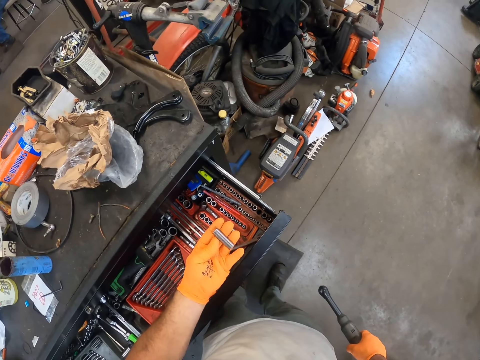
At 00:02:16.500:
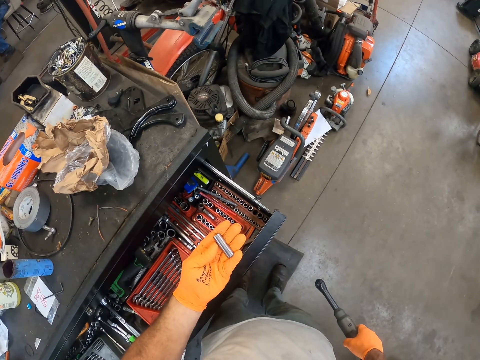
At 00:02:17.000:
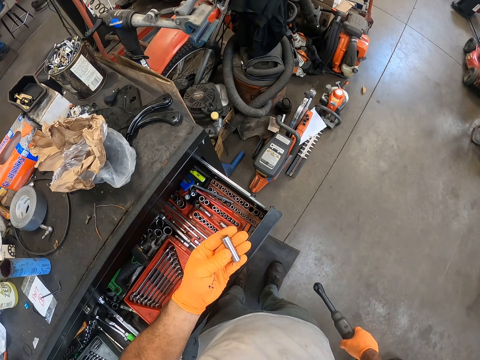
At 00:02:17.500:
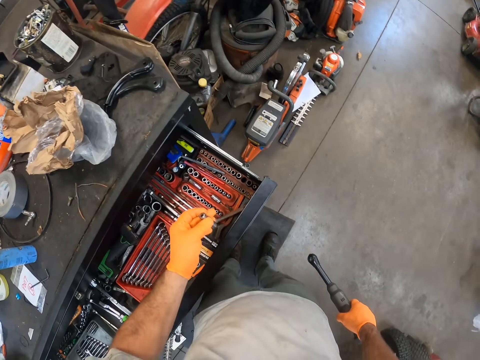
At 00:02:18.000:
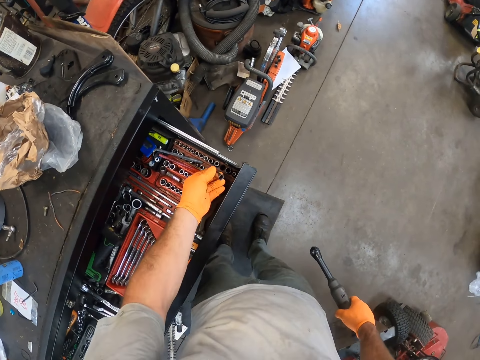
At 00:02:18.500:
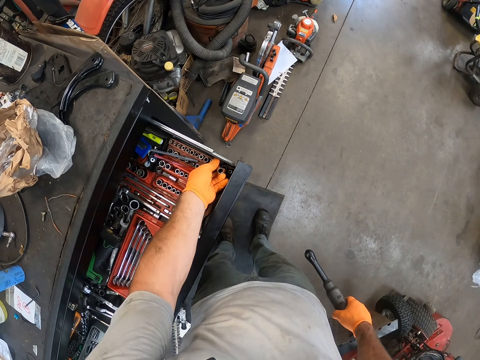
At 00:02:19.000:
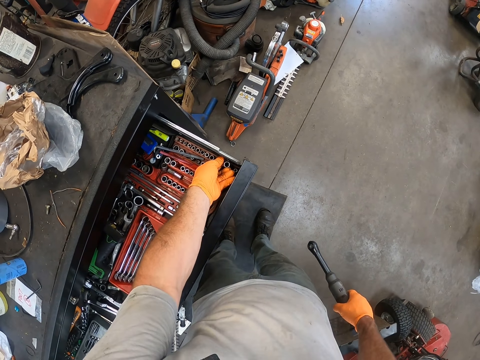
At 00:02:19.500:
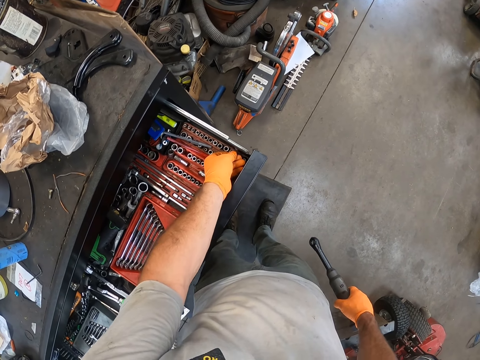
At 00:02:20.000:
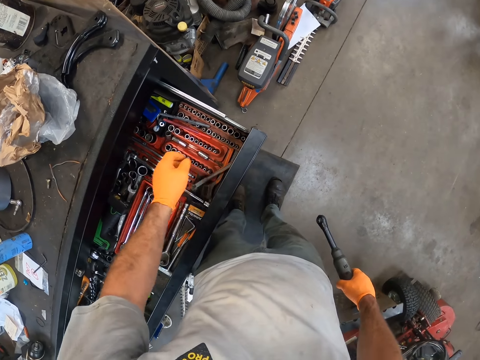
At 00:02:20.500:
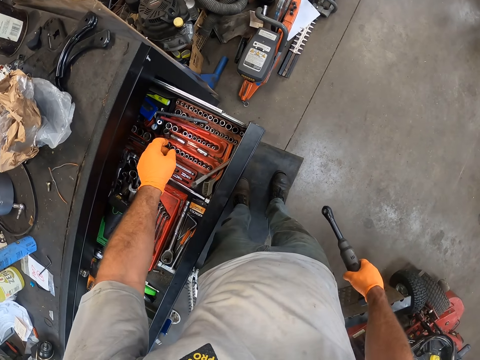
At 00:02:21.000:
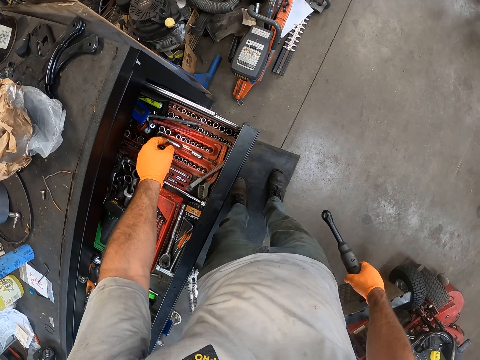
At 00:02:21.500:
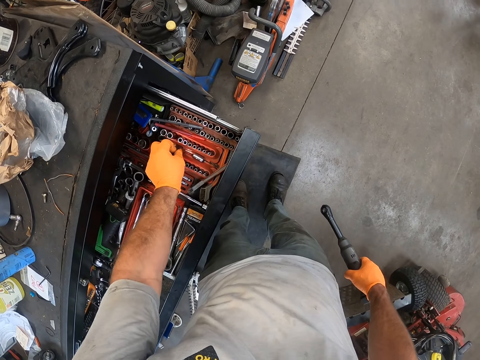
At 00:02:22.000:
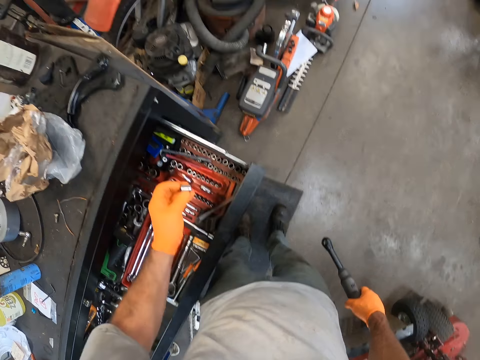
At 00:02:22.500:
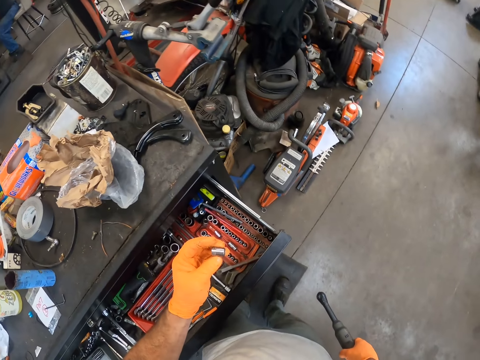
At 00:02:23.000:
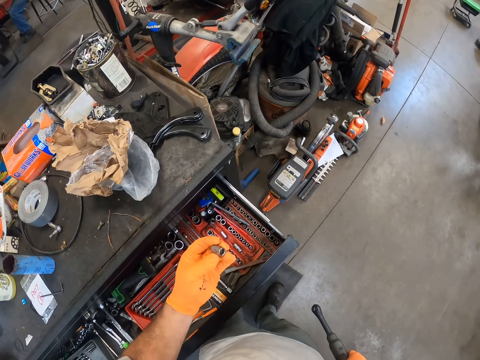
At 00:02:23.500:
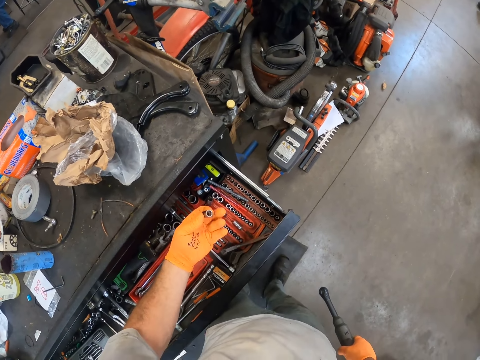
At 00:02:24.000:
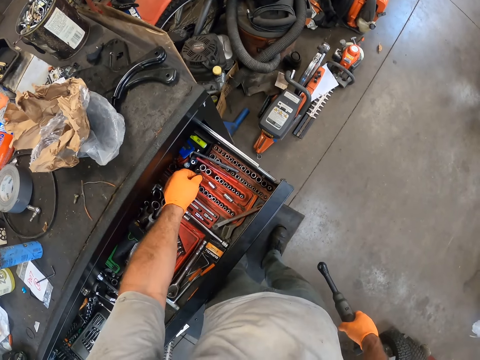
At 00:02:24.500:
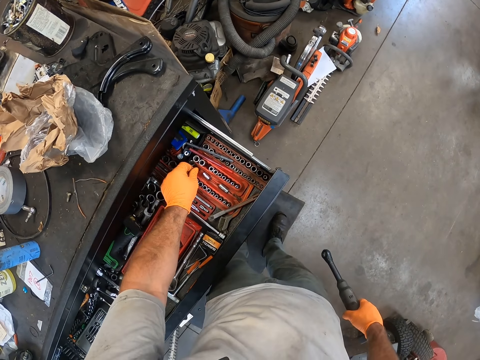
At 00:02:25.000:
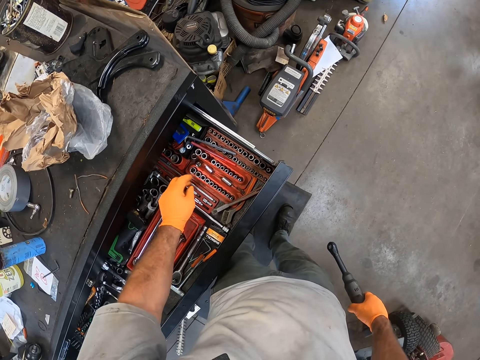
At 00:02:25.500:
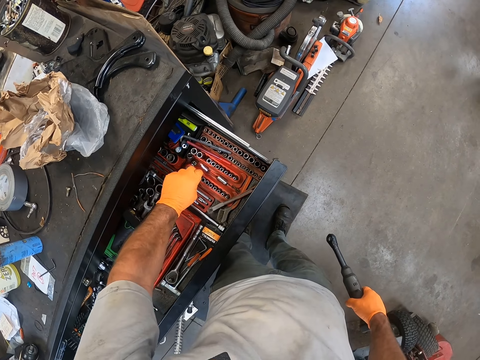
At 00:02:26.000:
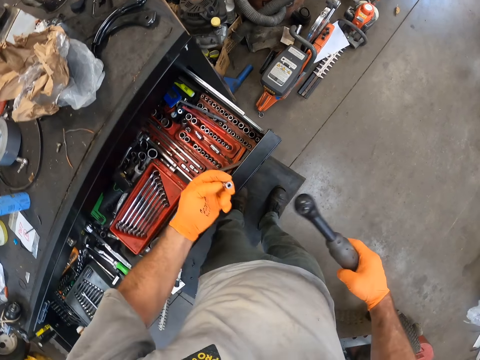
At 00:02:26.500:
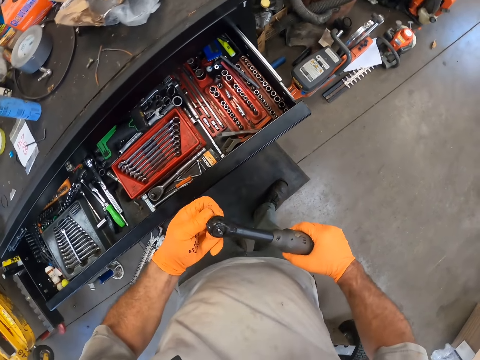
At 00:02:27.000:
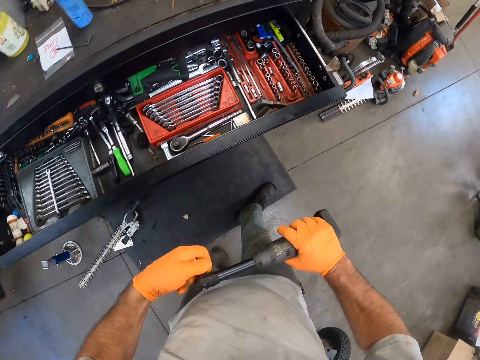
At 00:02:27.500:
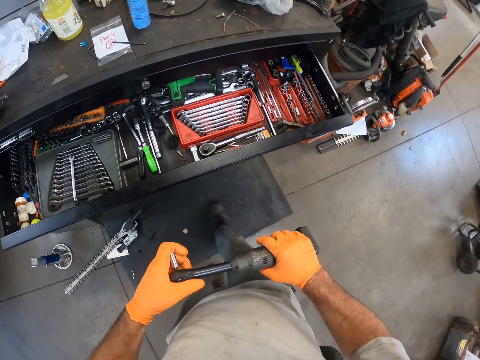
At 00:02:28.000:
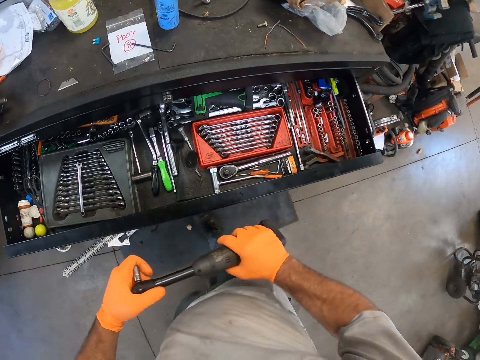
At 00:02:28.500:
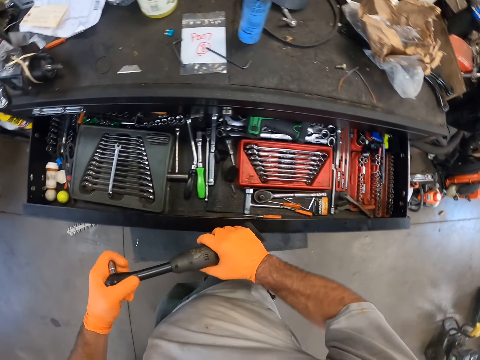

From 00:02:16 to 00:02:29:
The camera wearer returns the socket head in the drawer. He picks a socket head from the drawer. He returns the socket head in the drawer. He picks an anvil or socket head from the work table drawer with his left hand. He puts the socket head on the socket wrench.

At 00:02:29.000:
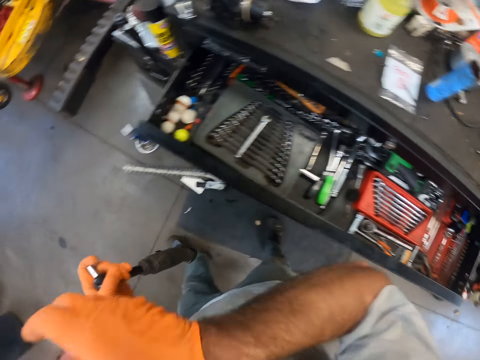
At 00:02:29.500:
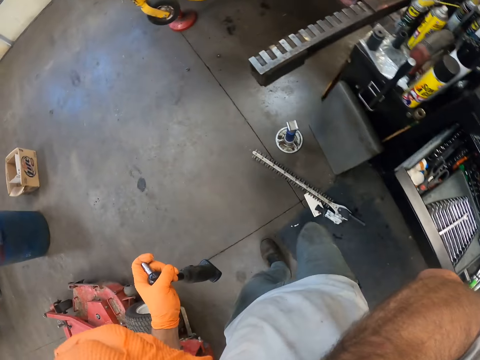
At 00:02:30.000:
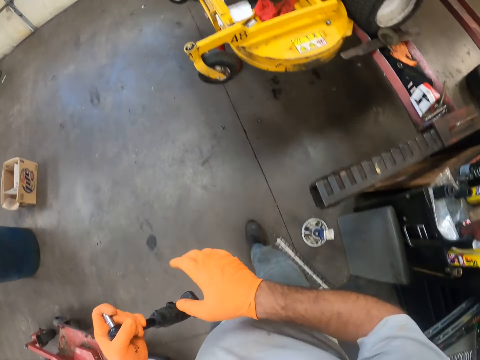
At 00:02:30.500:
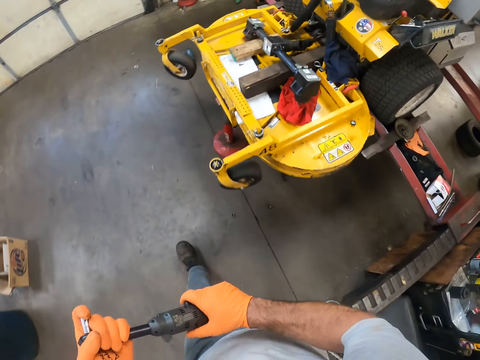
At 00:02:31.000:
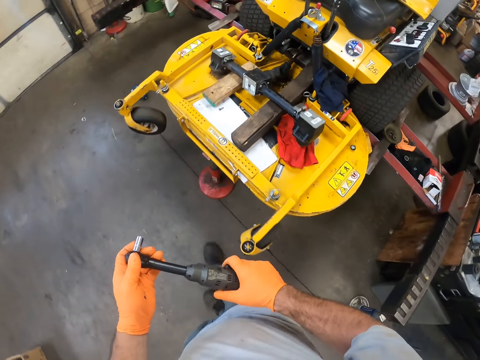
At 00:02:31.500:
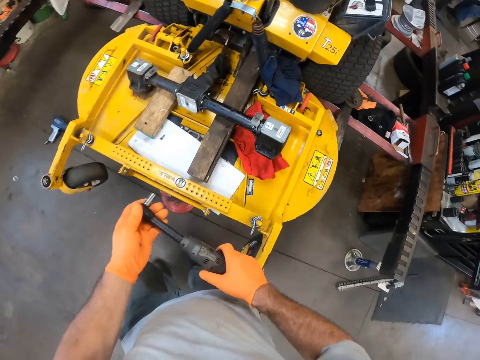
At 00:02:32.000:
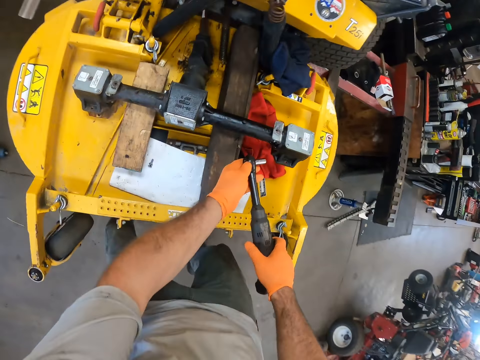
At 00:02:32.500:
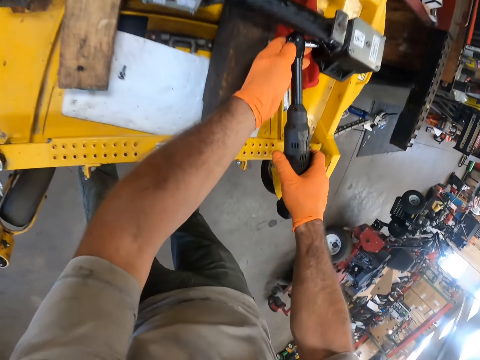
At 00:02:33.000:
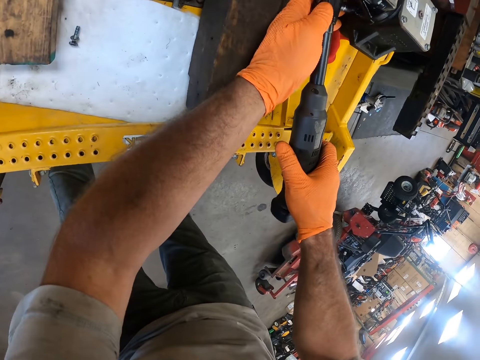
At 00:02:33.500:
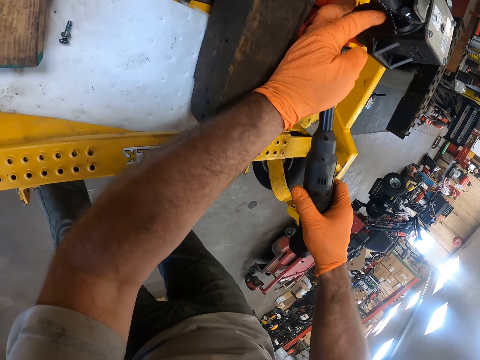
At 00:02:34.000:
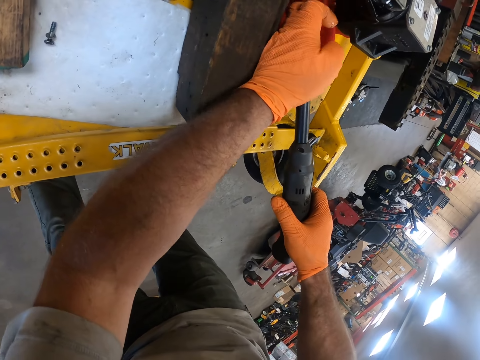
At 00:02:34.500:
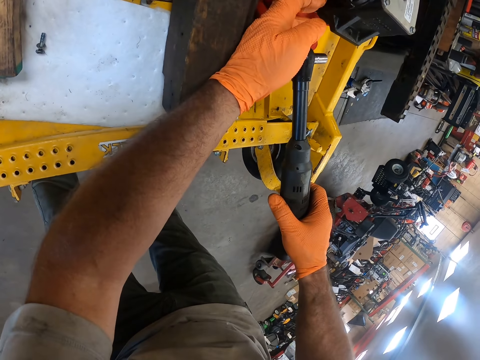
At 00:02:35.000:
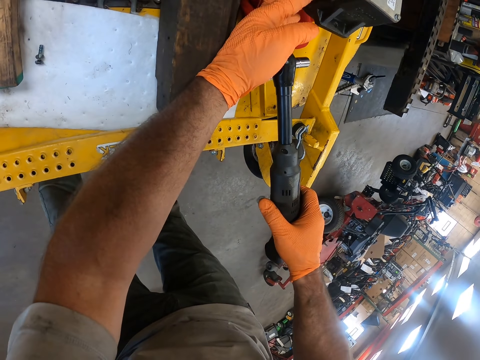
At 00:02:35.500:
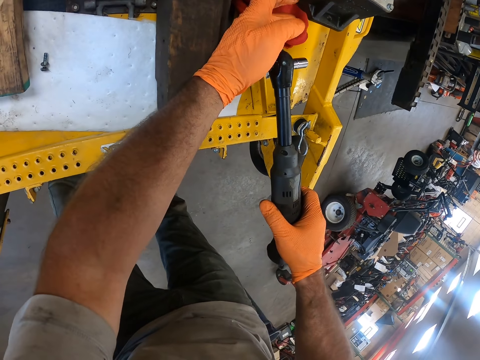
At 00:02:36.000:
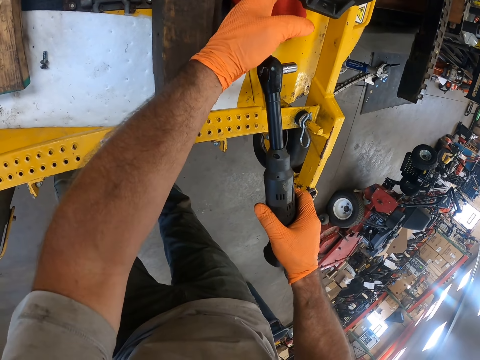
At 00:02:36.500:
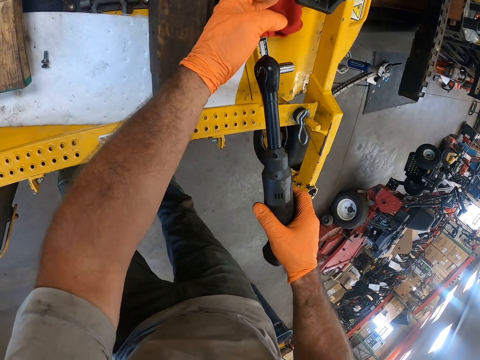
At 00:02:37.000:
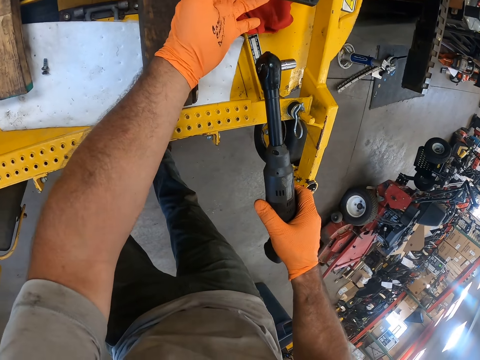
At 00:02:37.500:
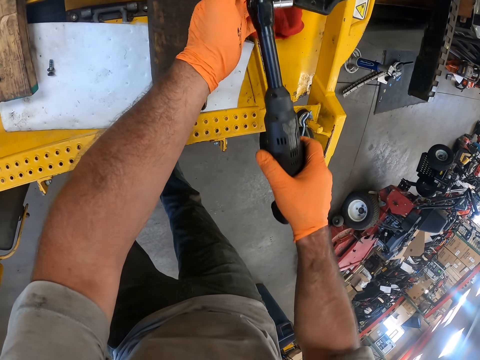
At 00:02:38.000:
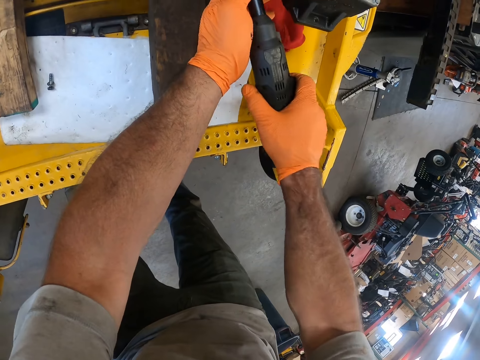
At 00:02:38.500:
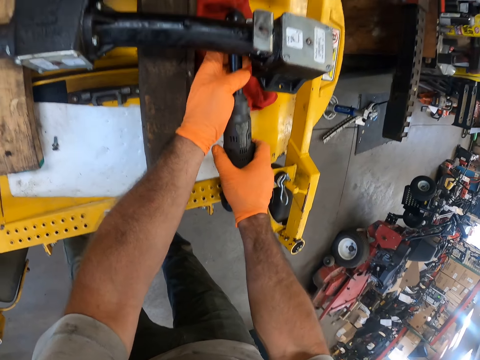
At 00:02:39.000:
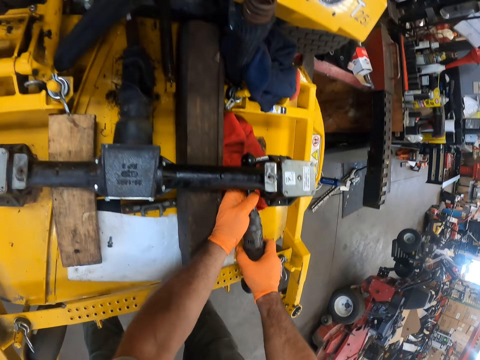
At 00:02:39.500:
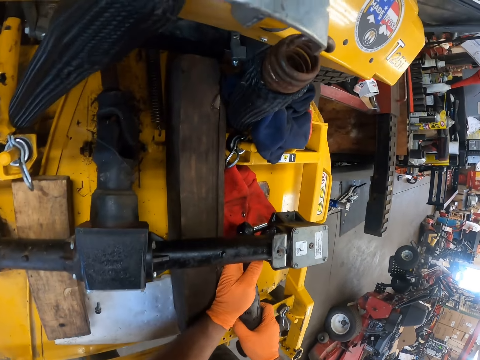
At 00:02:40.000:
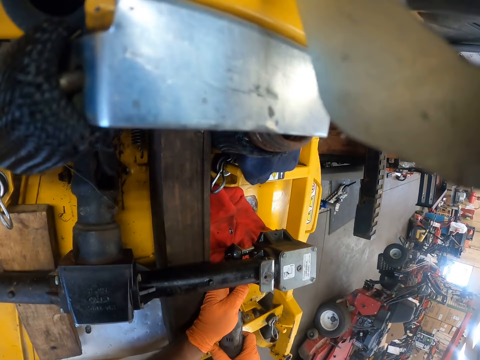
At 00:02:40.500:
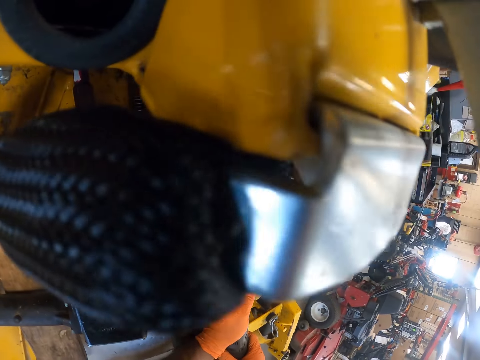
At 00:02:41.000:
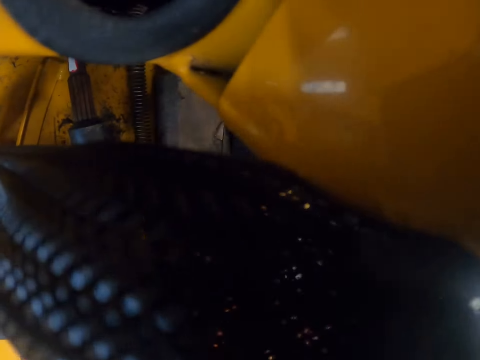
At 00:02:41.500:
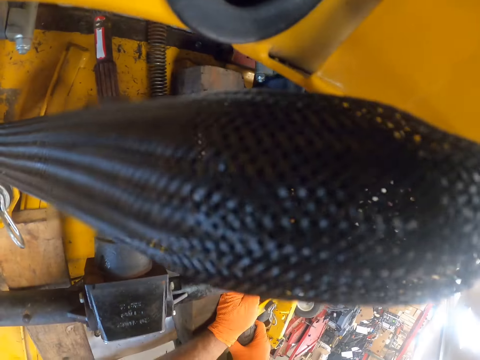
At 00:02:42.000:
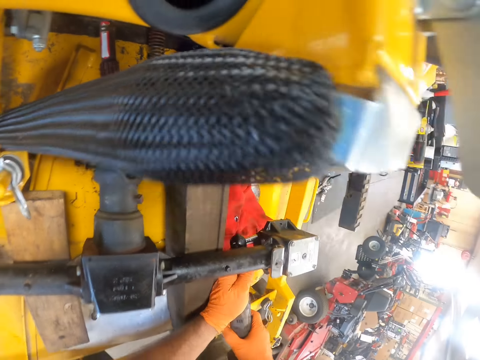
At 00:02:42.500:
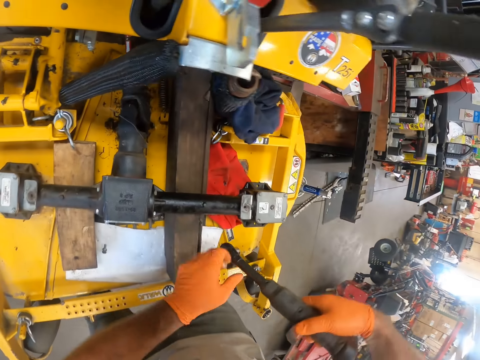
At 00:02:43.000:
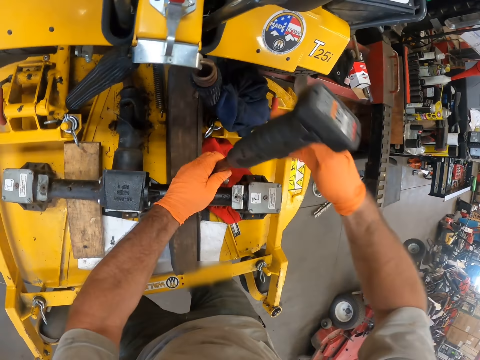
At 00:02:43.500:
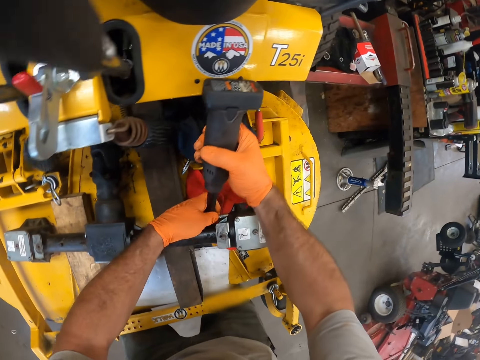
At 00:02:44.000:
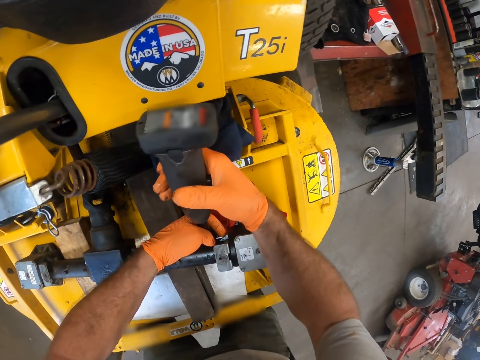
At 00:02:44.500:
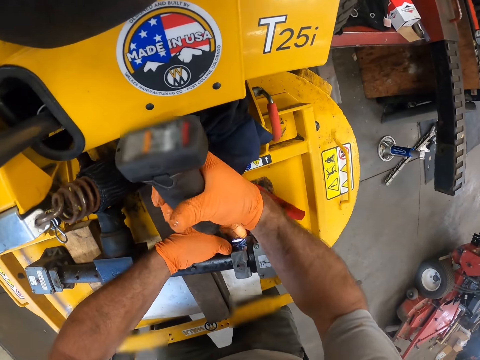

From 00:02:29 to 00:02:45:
The camera wearer itches his face. He walks towards the lawn mower. He removes a bolt with the socket wrench. He holds the bolt with his hand. He loosens a bolt from the lawn mower with the wrench in his right hand. He turns the socket wrench to the other side. He removes a bolt with the socket wrench.
